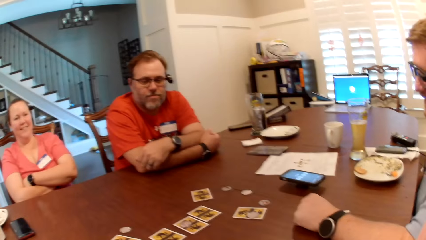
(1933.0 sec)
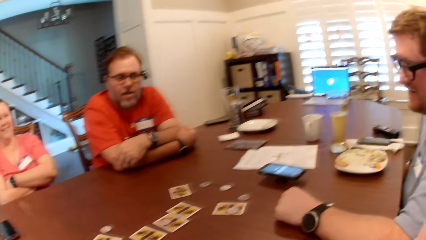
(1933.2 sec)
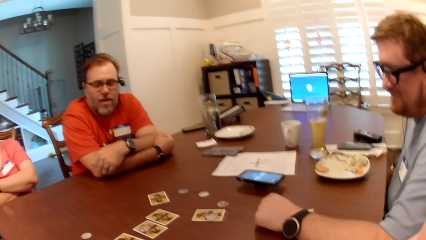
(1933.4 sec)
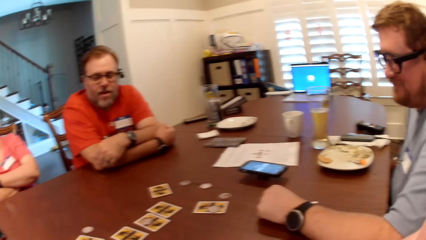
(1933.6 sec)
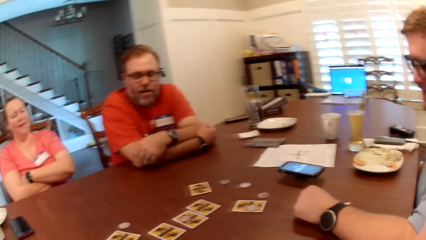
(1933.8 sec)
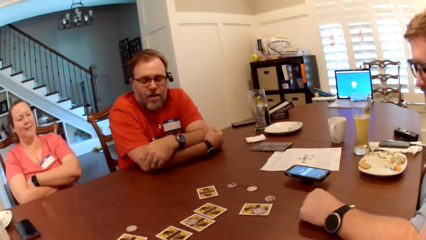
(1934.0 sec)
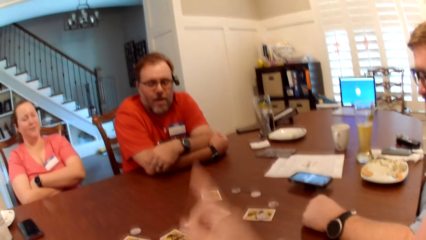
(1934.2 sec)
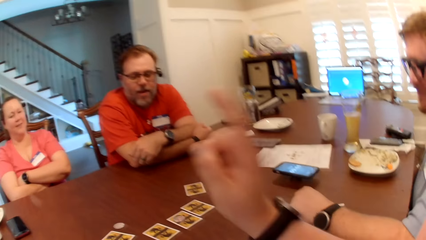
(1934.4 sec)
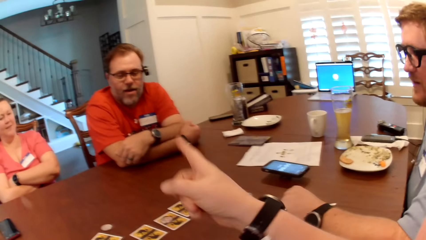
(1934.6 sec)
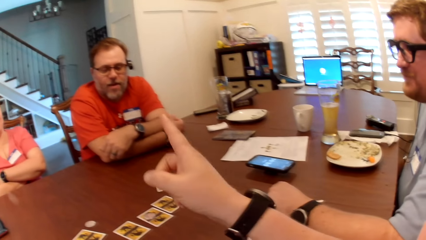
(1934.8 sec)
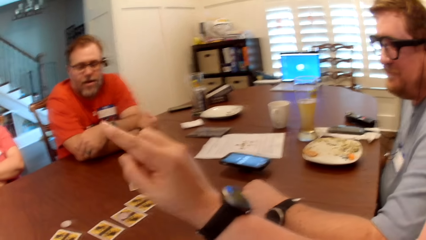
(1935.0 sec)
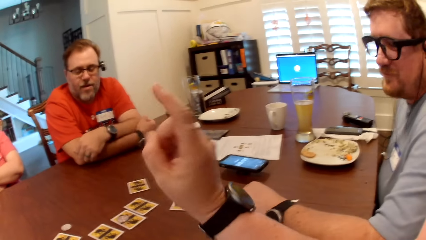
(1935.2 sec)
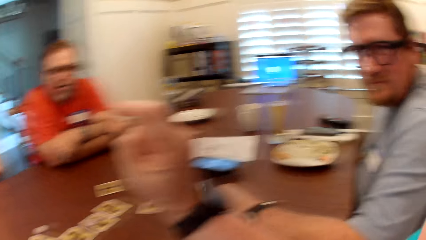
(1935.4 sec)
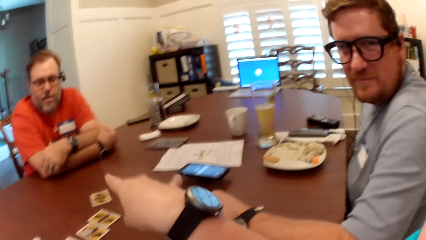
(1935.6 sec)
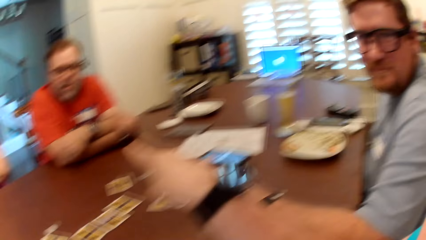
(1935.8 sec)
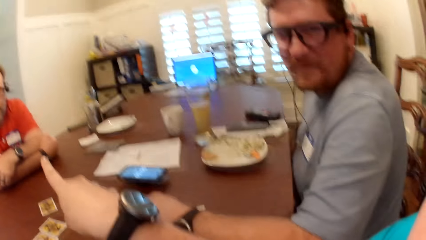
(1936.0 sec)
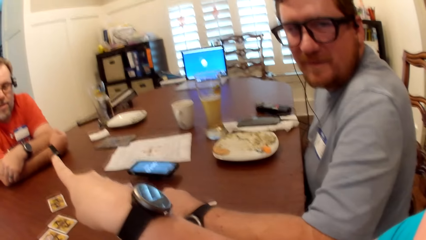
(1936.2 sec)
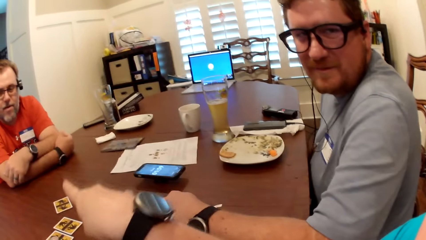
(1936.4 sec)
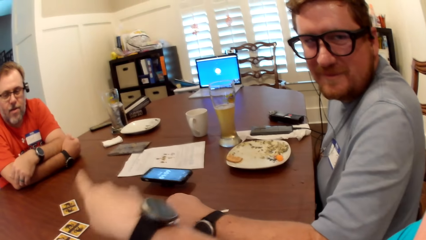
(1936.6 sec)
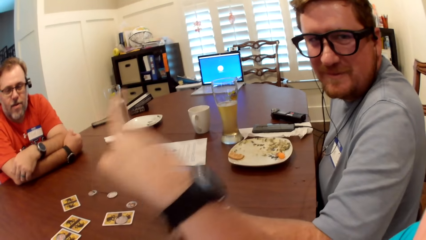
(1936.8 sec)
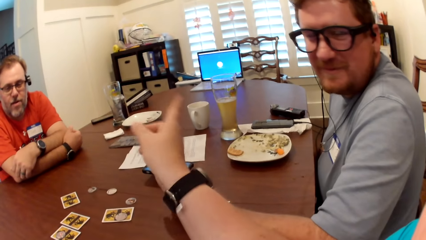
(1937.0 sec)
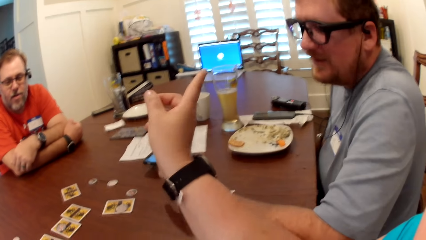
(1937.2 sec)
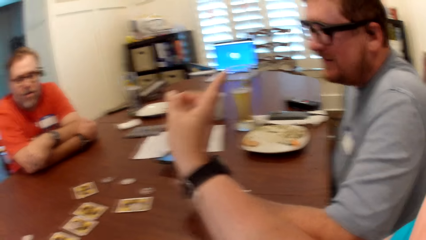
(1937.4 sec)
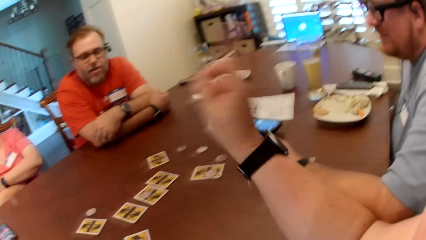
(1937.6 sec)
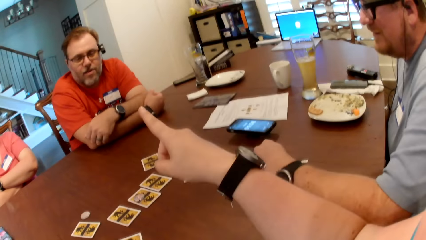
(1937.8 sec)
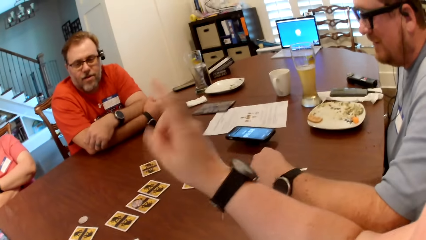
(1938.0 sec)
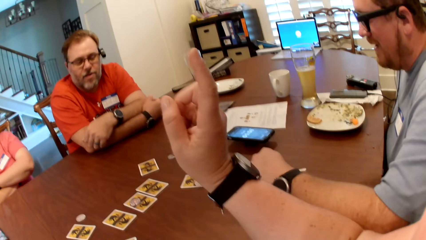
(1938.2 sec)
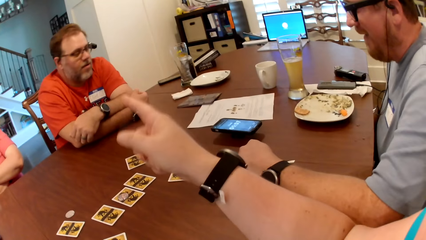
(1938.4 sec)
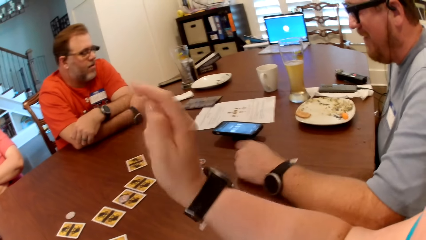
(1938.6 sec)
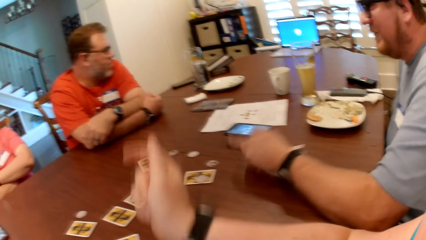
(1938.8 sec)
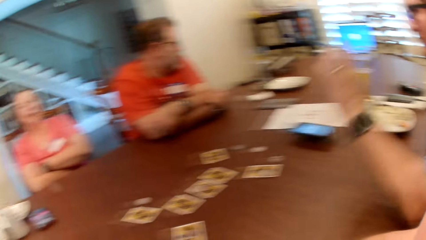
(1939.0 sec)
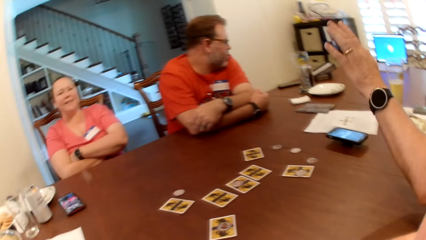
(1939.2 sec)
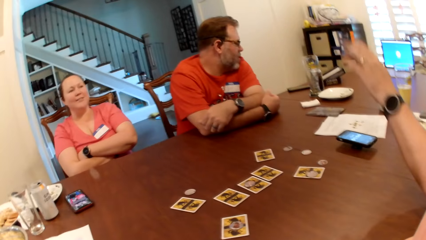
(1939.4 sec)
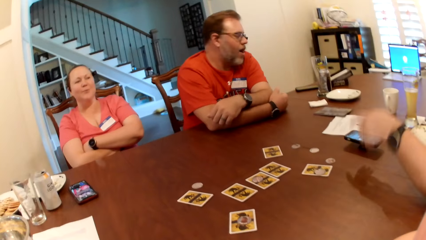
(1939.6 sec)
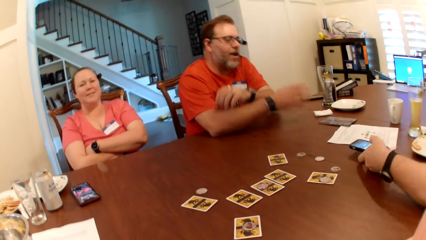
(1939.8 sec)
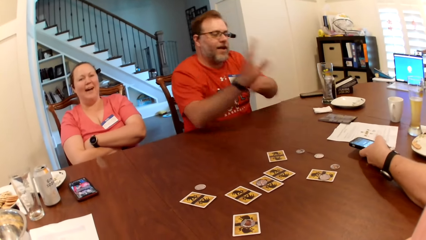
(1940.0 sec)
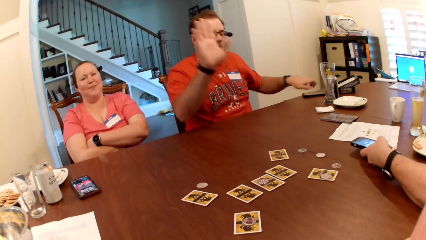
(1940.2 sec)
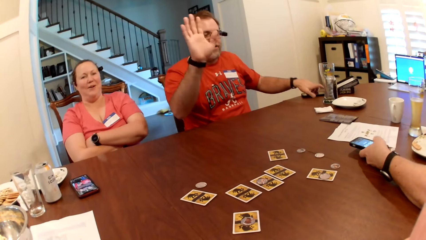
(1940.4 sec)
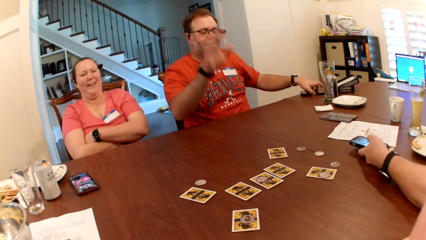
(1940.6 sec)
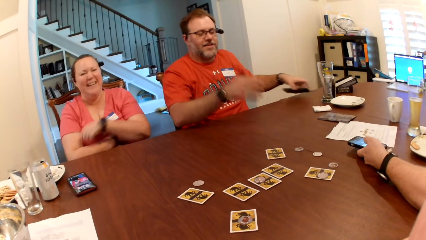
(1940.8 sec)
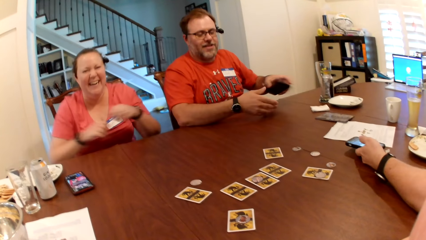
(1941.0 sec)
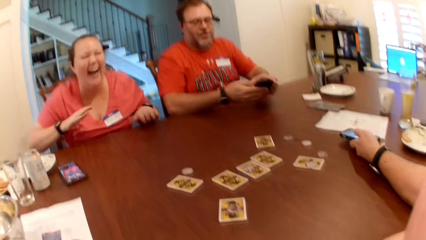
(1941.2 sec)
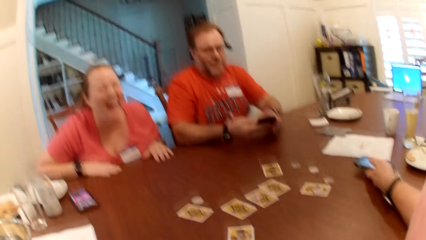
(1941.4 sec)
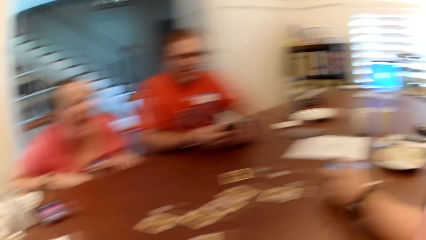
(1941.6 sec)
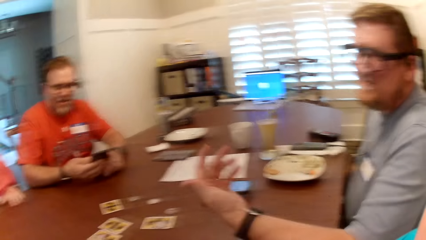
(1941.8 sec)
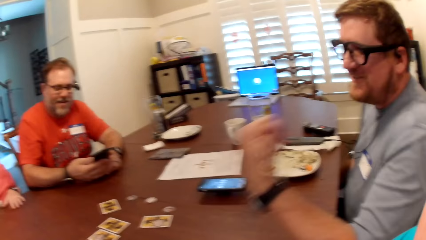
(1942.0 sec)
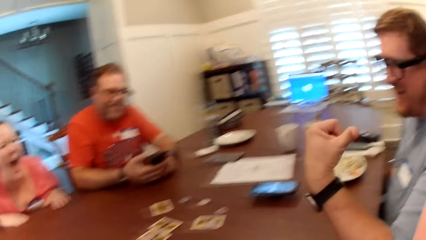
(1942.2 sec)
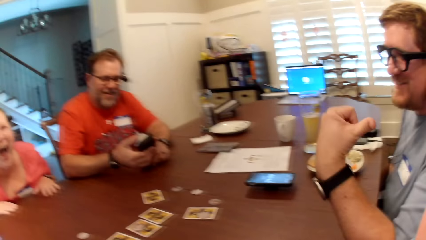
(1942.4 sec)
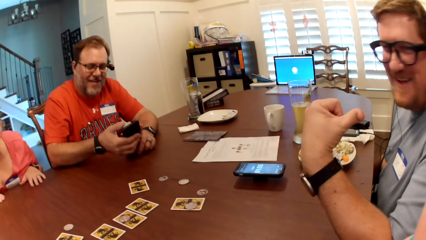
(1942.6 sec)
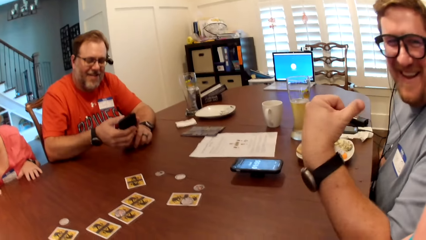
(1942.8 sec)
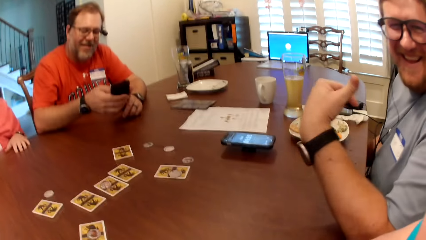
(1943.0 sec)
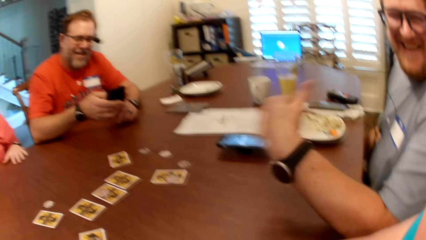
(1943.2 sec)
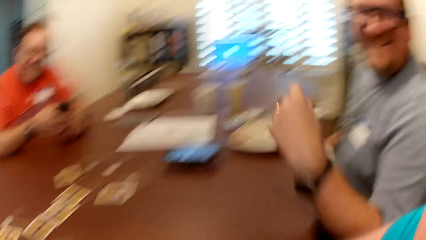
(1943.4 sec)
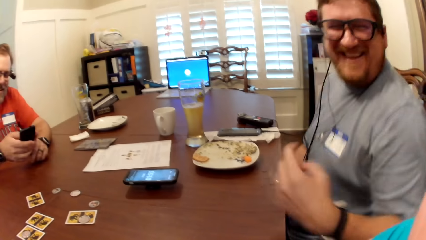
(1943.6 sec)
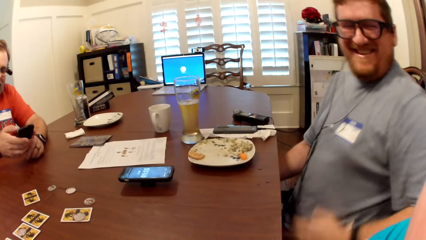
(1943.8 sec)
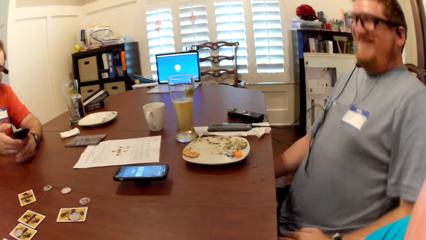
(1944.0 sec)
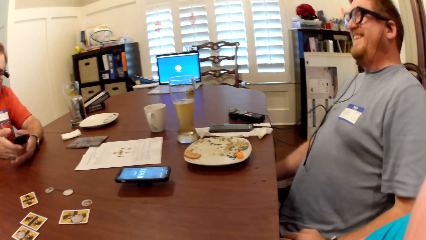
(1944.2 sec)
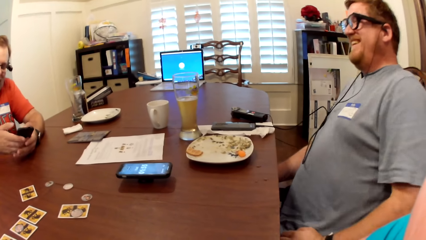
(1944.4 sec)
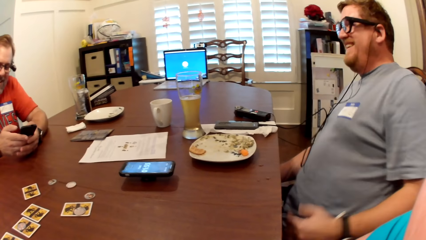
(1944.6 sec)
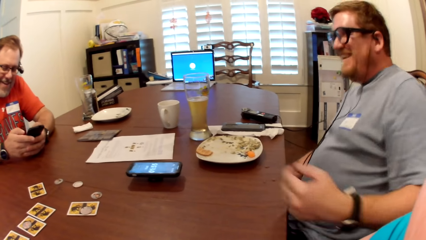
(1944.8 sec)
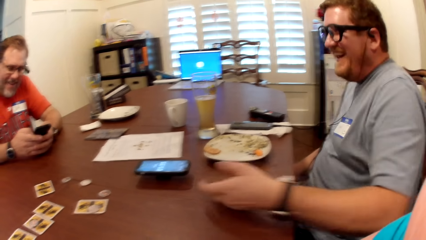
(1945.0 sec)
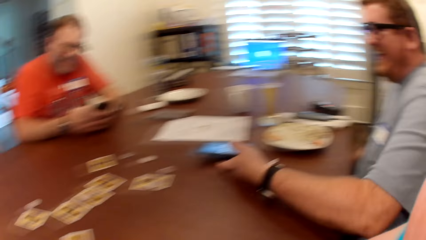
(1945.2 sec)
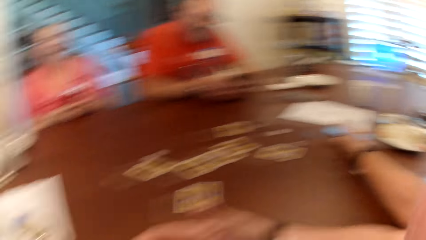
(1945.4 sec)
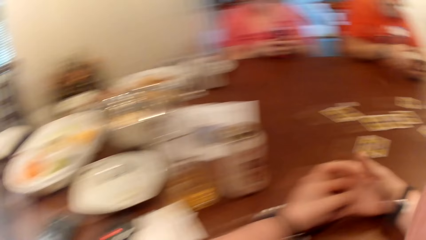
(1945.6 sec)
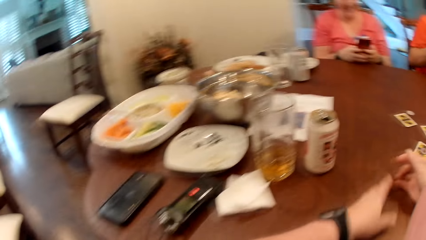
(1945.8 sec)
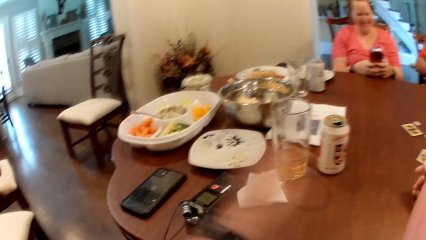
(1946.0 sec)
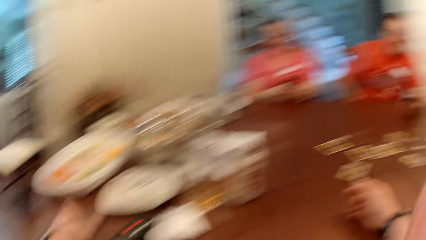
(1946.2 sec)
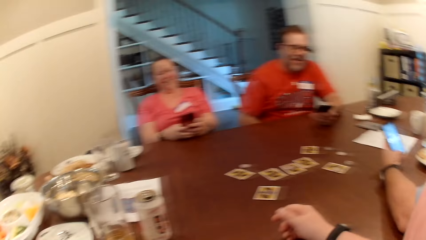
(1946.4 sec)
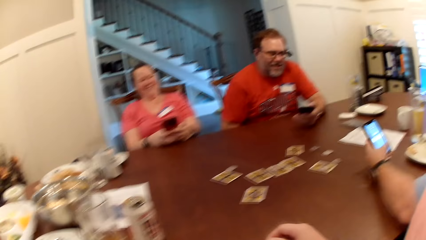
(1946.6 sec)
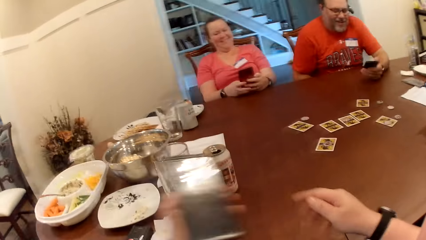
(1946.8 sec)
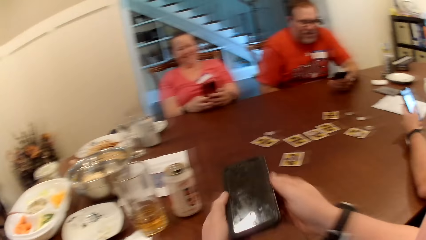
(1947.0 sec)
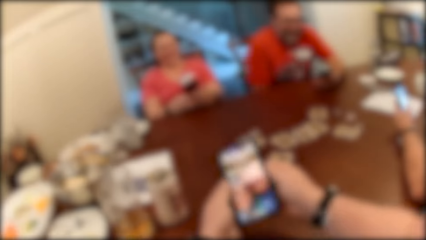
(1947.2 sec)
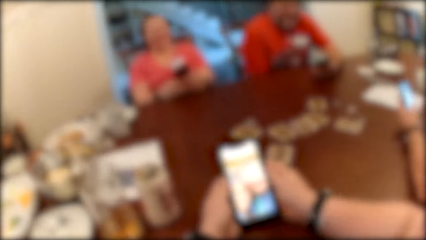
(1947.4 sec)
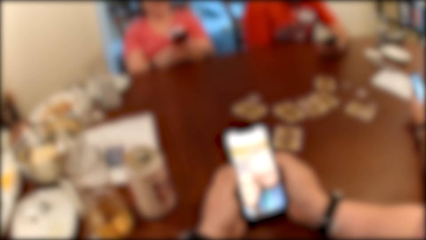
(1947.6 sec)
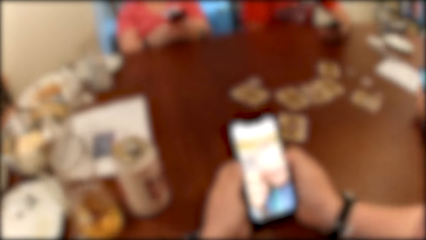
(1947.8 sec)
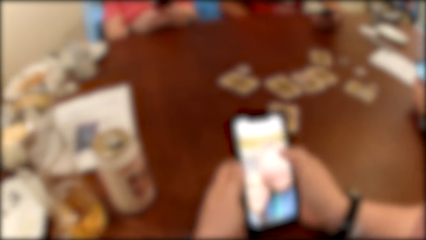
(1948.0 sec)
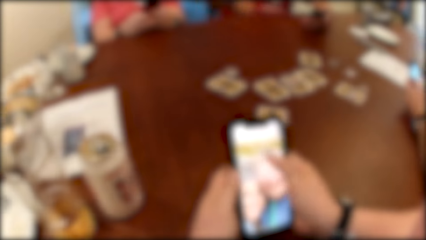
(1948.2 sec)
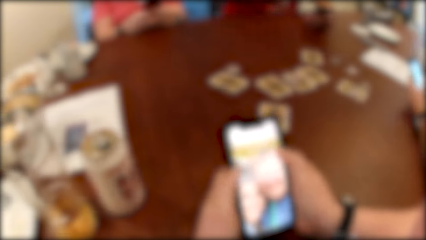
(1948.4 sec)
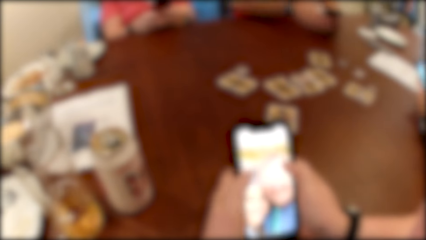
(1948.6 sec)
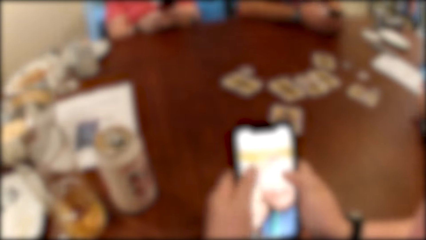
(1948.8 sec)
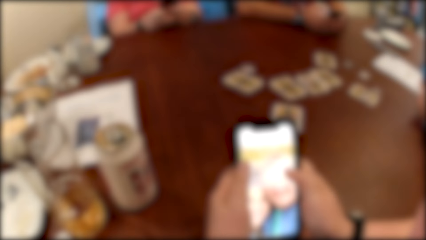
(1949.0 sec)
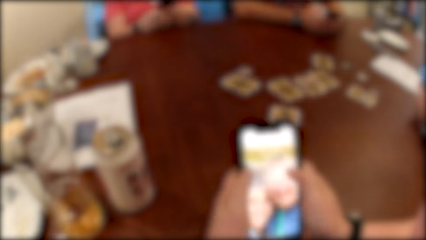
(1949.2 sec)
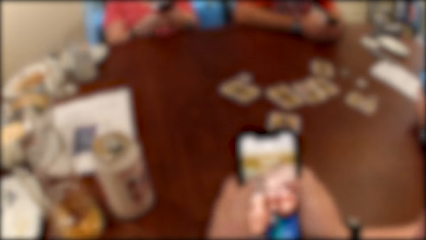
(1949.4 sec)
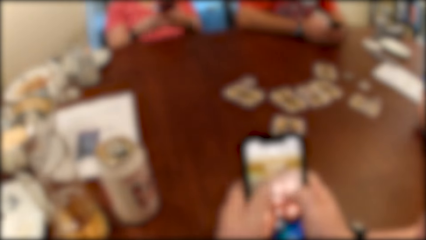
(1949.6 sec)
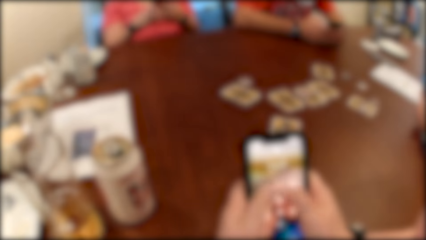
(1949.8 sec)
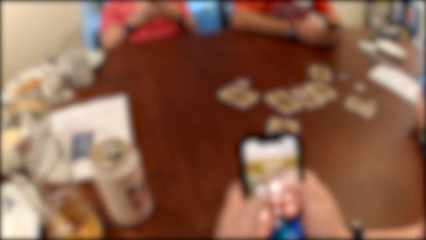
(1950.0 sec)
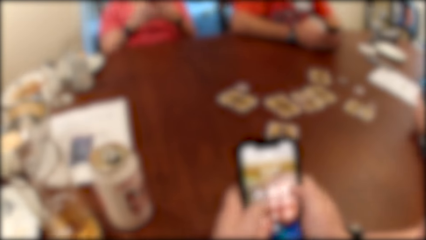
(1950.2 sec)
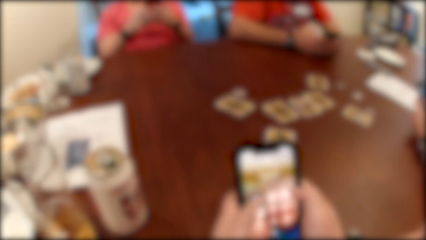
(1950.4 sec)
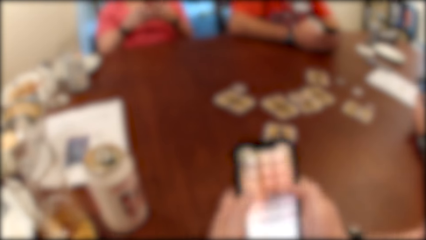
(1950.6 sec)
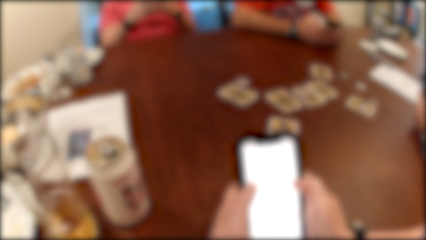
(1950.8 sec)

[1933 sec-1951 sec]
The camera wearer makes gestures with her right hand. A man raises his left hand. The lady converses with the camera wearer. The man taps a phone on the table with his left hand. Another man raises his right hand, picks up a phone from the table with his left hand, and taps the phone with his right hand. The camera wearer converses with the man. The first man picks up a phone from the table with his left hand. The camera wearer picks up a phone from the table with her left hand. She taps the phone screen with both hands. She scrolls the phone.
